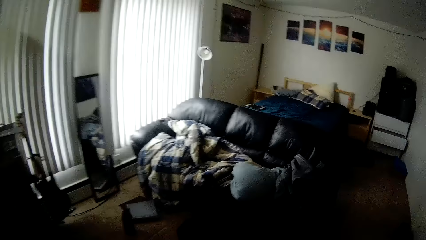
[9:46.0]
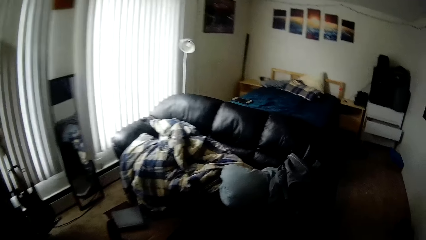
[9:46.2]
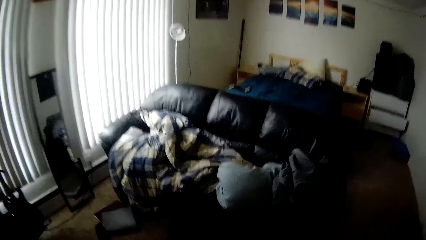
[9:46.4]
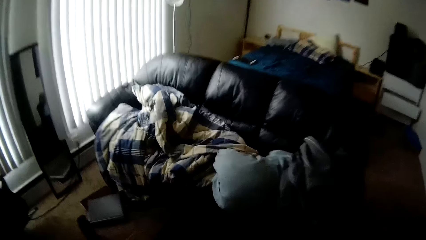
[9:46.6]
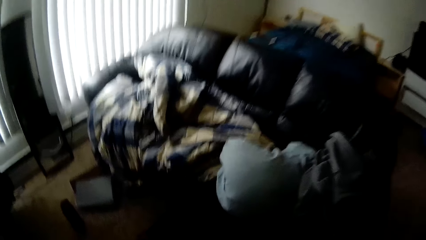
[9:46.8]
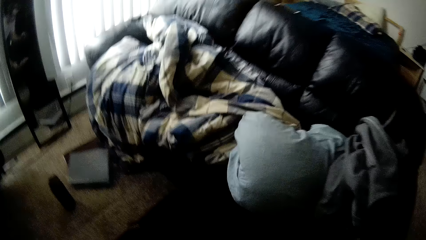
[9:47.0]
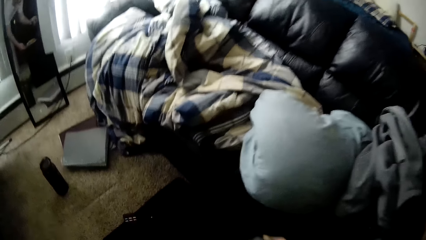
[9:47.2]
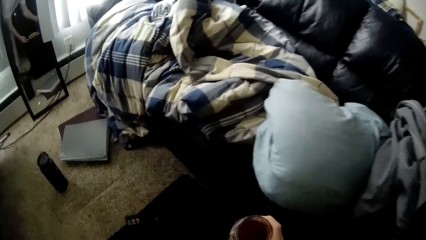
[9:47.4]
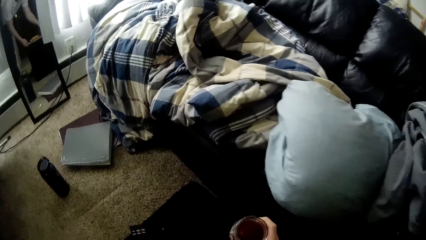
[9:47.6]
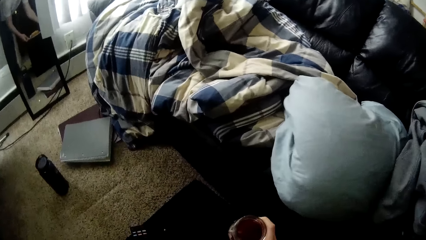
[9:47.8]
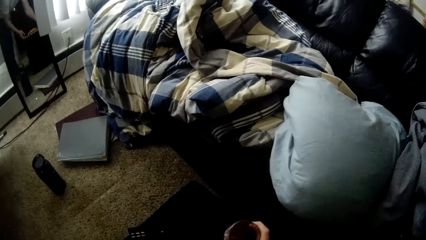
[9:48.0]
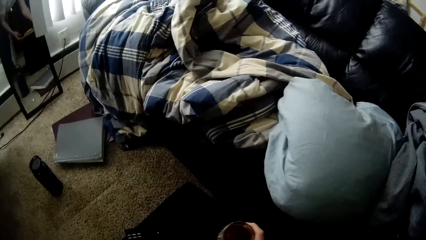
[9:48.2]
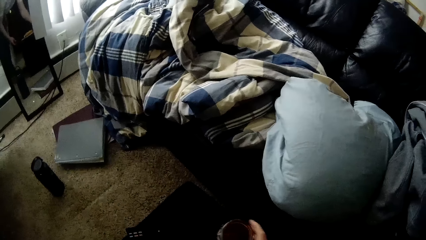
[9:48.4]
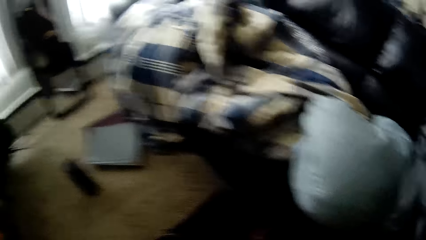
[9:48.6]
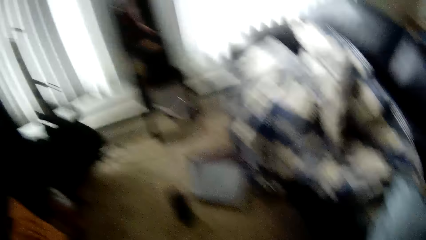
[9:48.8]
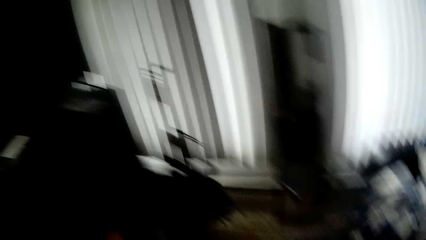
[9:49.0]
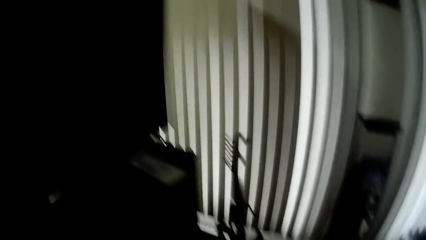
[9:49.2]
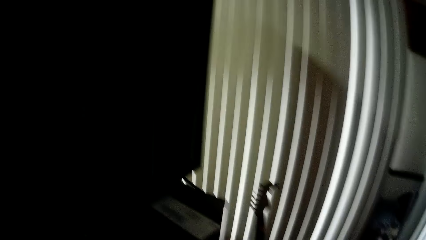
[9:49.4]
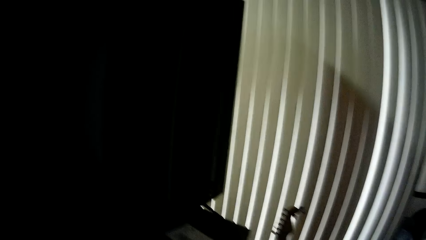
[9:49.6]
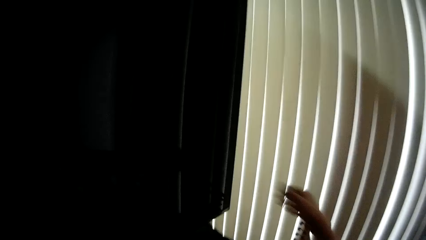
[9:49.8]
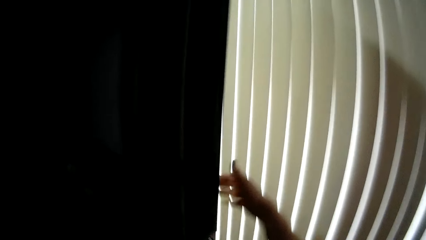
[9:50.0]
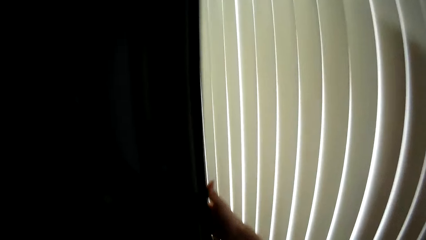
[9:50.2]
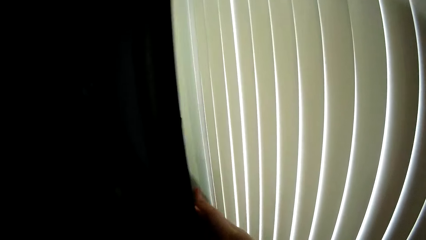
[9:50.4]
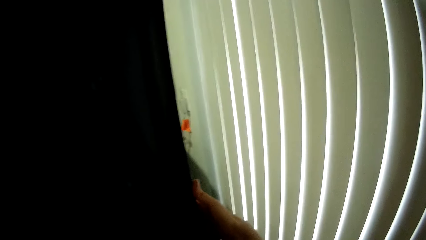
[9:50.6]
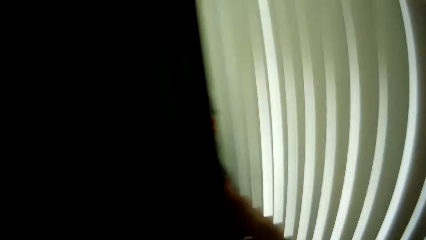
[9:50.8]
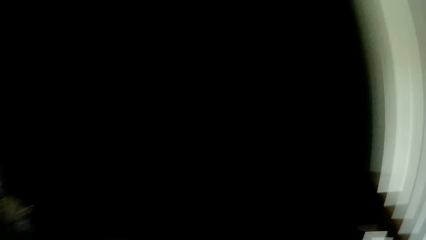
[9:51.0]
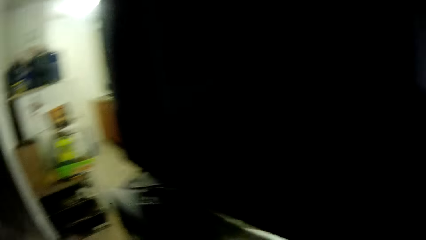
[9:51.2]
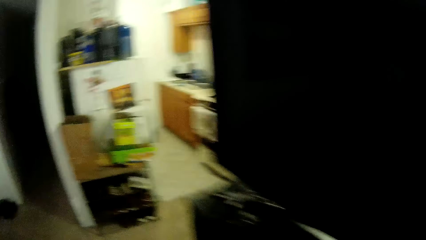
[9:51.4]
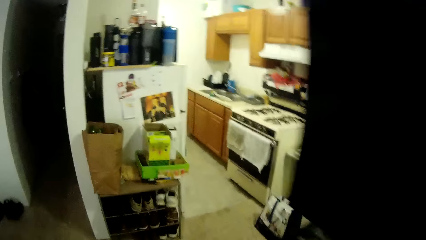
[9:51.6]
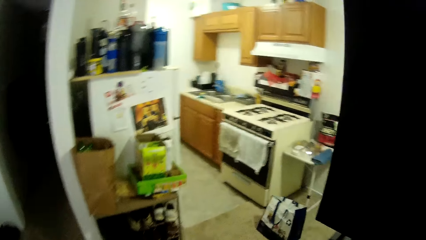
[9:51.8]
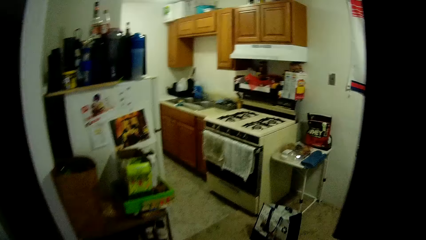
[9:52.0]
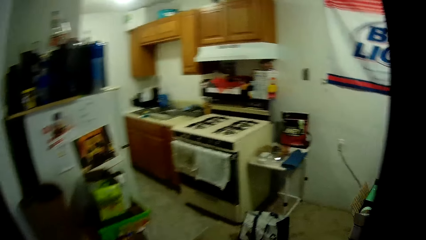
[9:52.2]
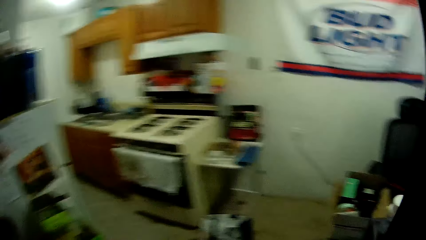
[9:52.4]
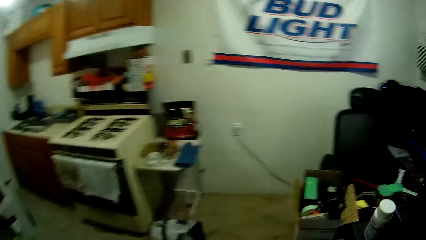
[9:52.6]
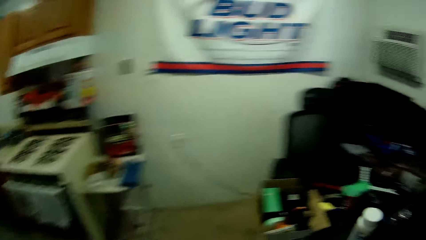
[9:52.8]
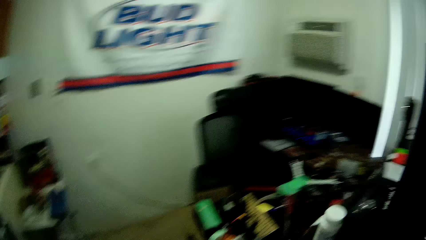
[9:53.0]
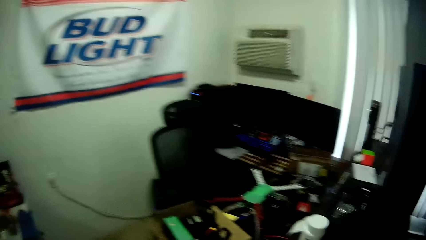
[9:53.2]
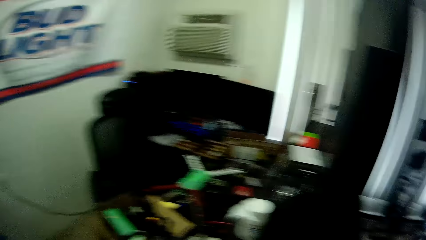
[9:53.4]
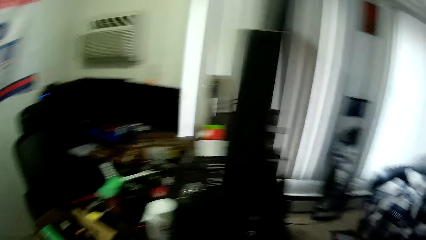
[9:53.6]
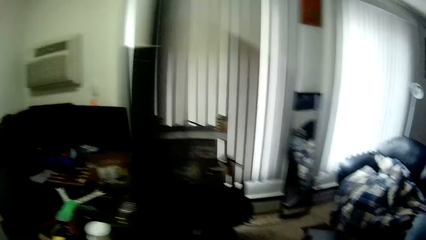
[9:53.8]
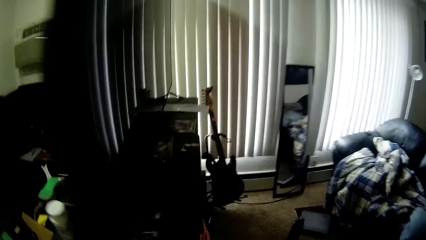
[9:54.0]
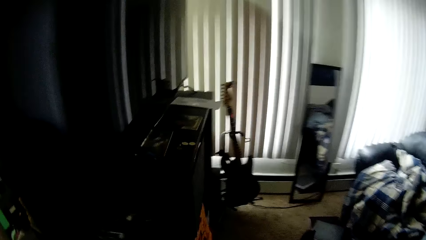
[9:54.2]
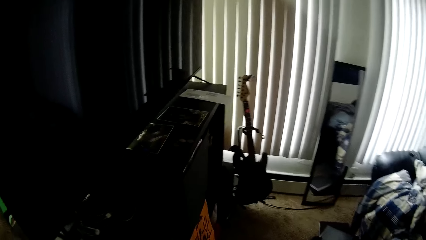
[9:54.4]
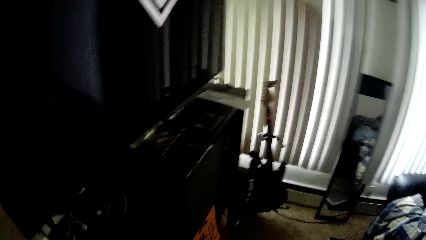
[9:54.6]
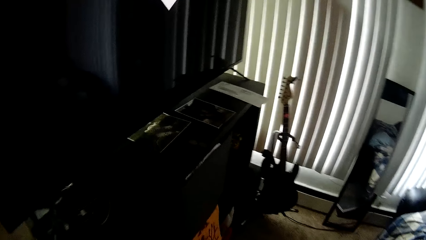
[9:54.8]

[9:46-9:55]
The camera wearer swings his hand. He puts the juice cup in his right hand on a table in the living room. He swings his hand. He walks to a television in the living room. He swings his hand. He turns on the television with his right hand. He holds the television. He turns the body left. He walks towards the kitchen. He turns the body right. He walks back to the living room.
